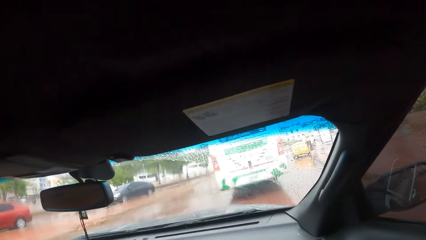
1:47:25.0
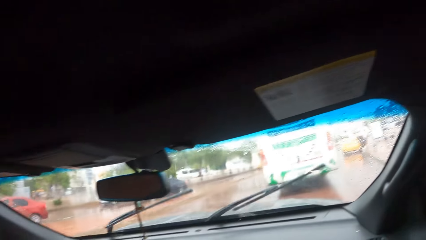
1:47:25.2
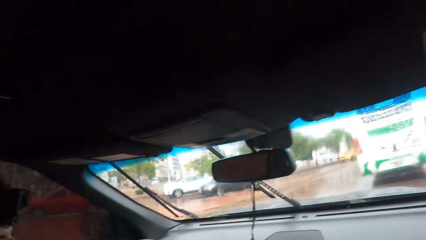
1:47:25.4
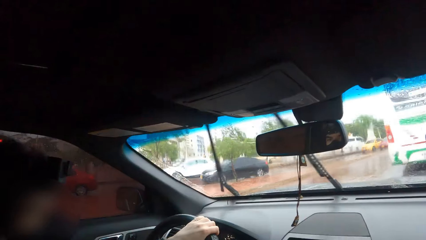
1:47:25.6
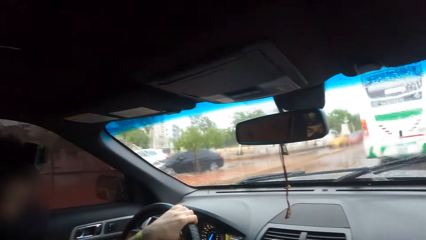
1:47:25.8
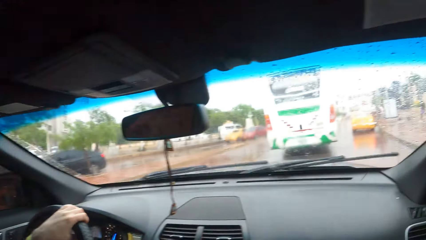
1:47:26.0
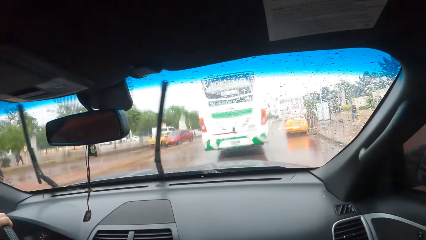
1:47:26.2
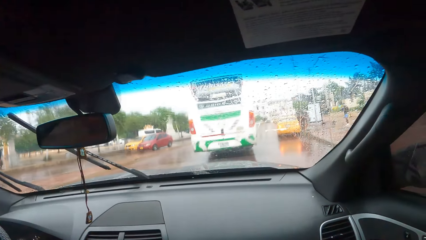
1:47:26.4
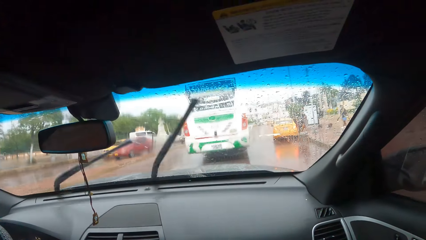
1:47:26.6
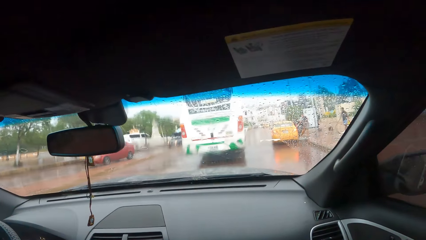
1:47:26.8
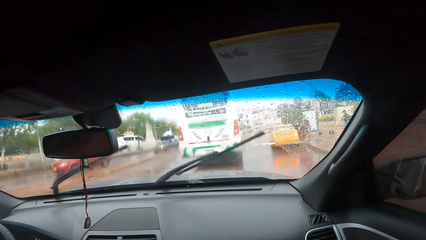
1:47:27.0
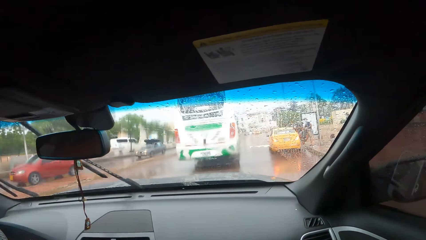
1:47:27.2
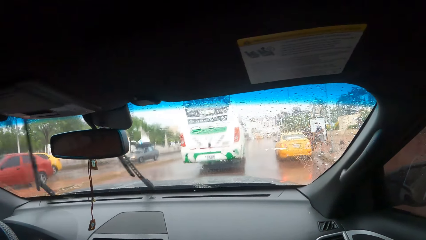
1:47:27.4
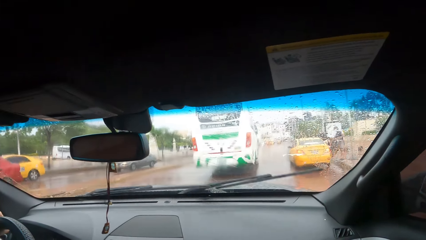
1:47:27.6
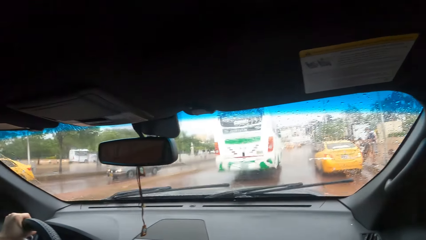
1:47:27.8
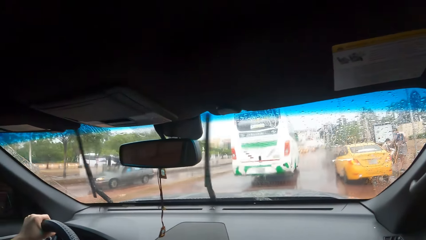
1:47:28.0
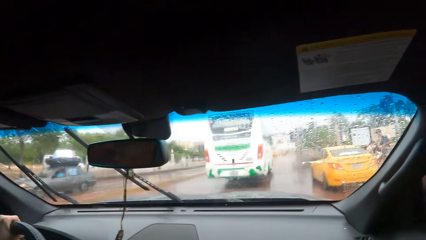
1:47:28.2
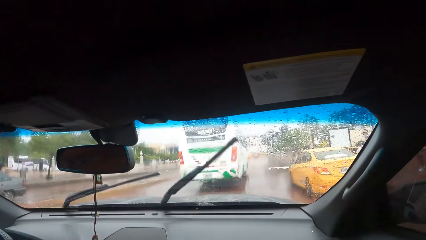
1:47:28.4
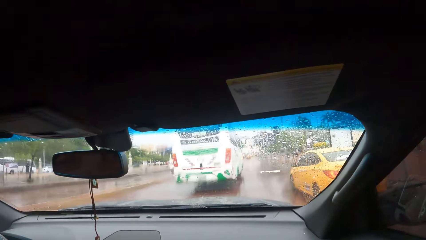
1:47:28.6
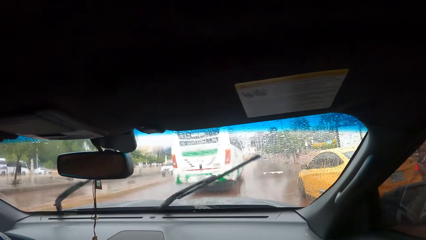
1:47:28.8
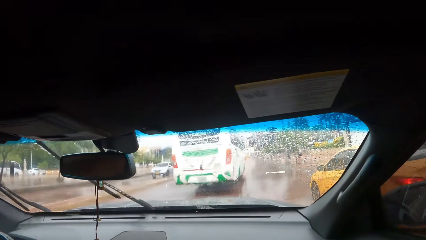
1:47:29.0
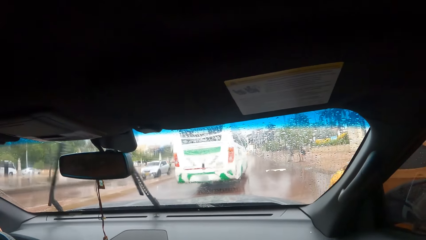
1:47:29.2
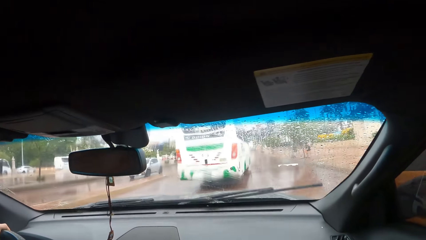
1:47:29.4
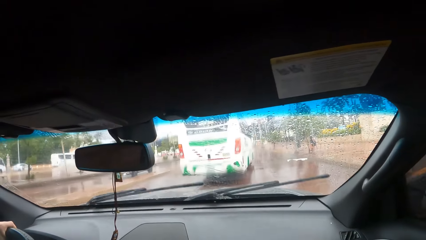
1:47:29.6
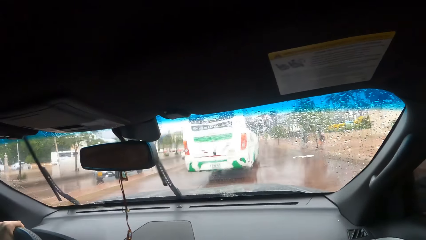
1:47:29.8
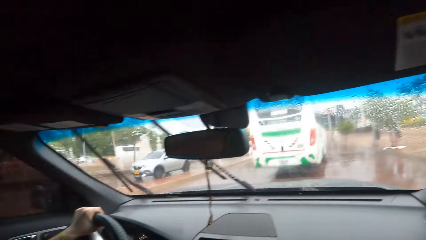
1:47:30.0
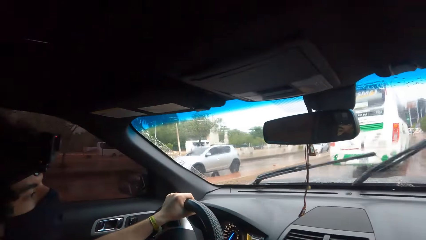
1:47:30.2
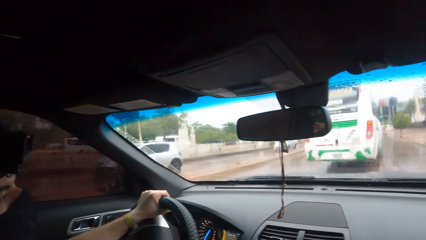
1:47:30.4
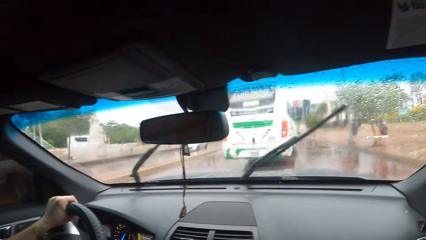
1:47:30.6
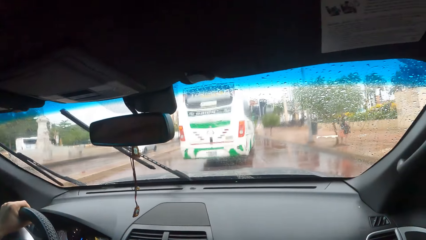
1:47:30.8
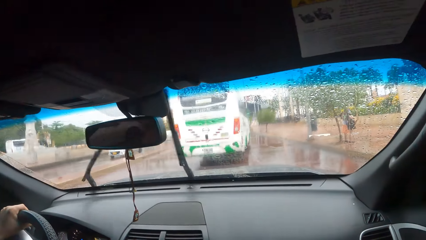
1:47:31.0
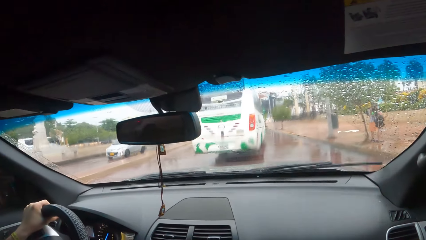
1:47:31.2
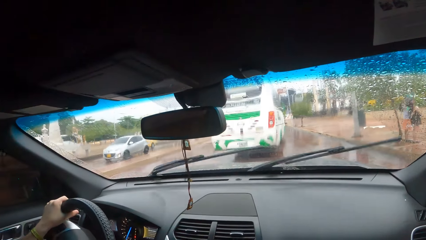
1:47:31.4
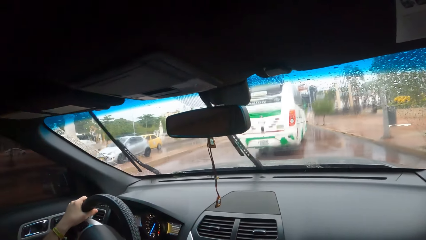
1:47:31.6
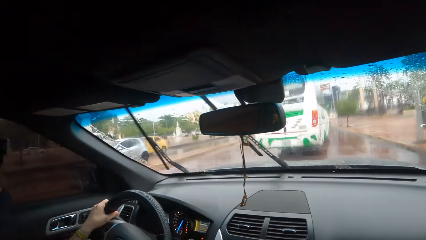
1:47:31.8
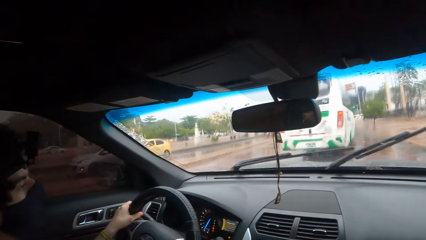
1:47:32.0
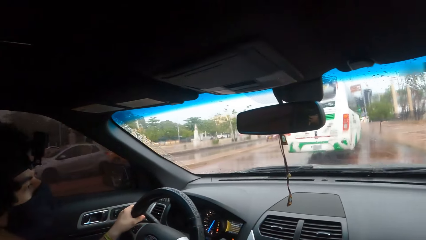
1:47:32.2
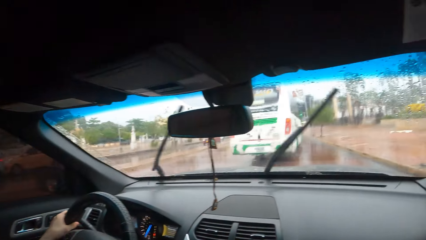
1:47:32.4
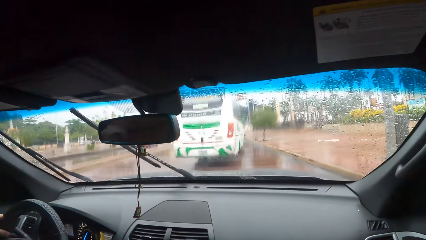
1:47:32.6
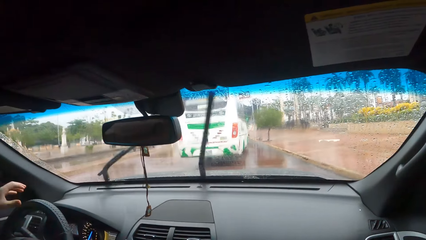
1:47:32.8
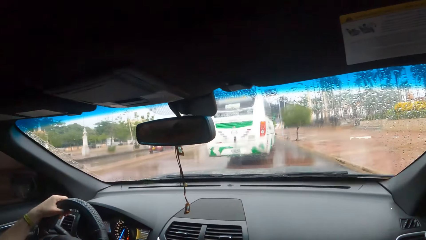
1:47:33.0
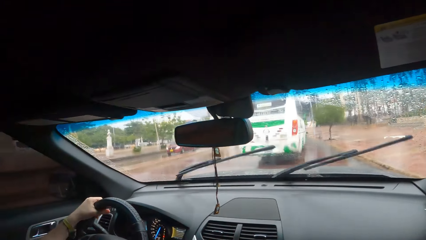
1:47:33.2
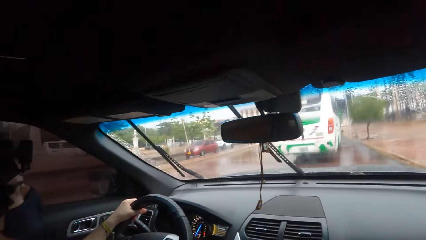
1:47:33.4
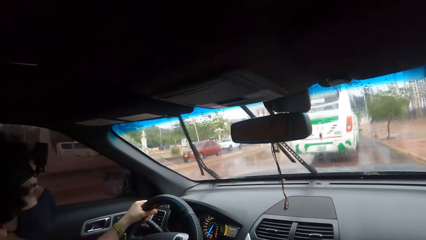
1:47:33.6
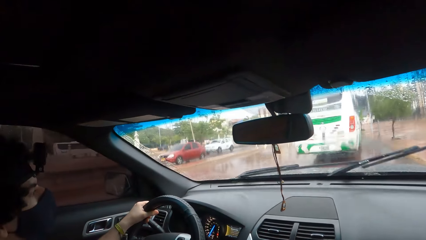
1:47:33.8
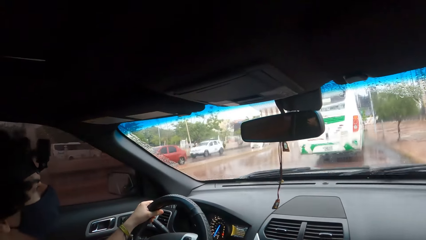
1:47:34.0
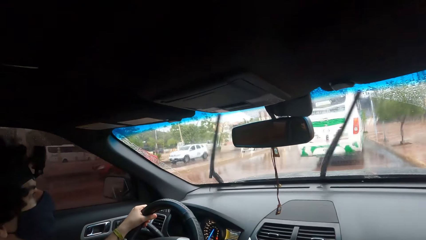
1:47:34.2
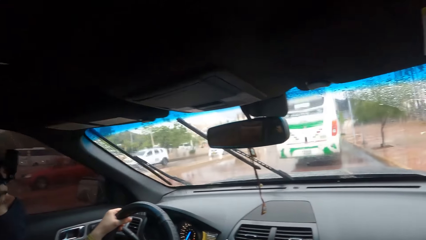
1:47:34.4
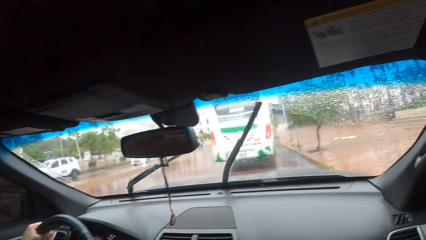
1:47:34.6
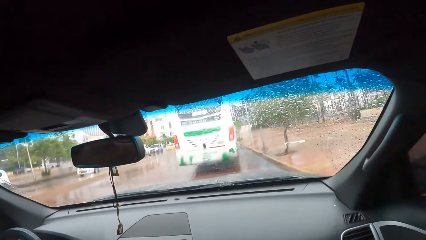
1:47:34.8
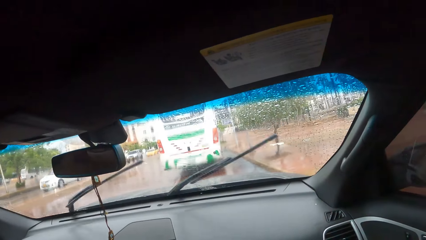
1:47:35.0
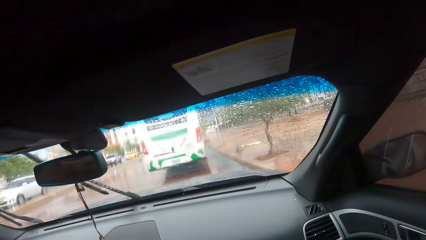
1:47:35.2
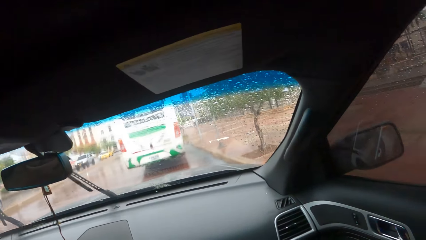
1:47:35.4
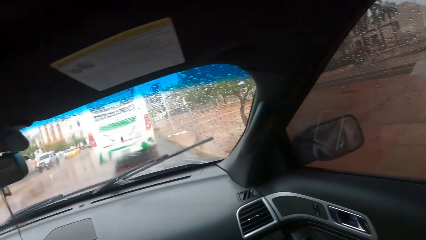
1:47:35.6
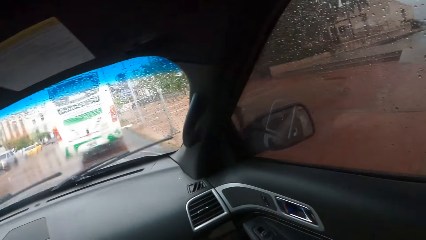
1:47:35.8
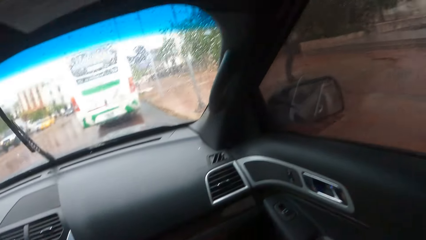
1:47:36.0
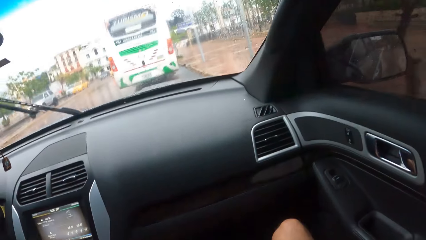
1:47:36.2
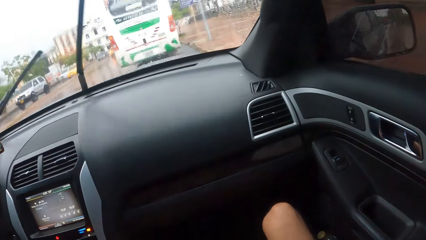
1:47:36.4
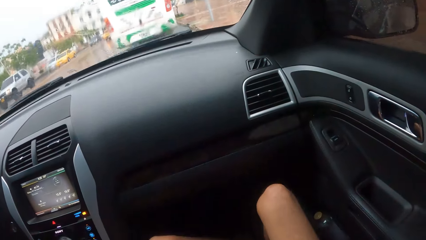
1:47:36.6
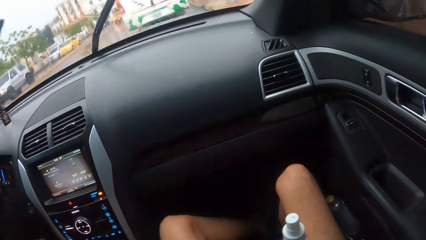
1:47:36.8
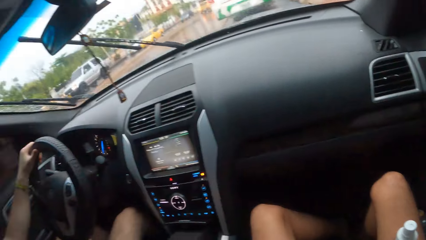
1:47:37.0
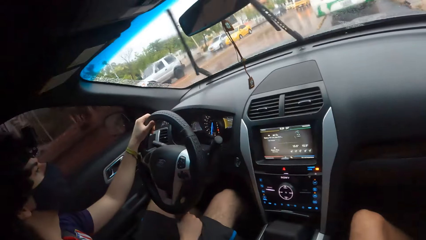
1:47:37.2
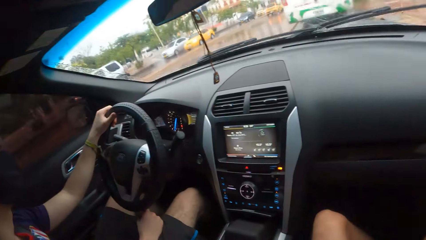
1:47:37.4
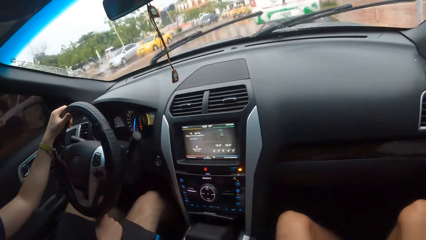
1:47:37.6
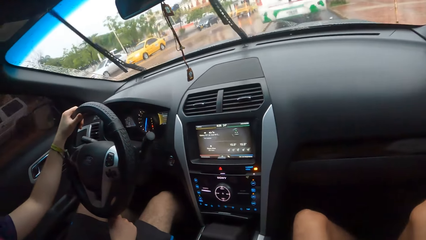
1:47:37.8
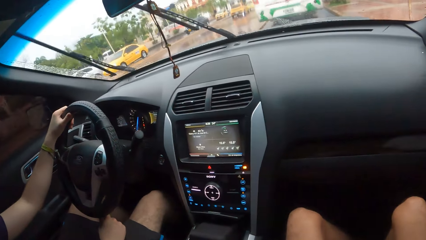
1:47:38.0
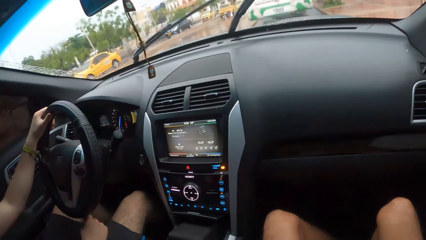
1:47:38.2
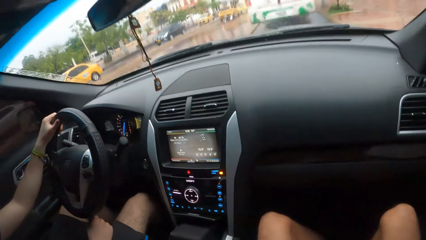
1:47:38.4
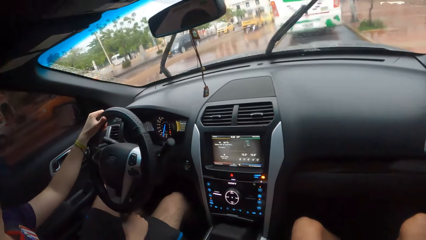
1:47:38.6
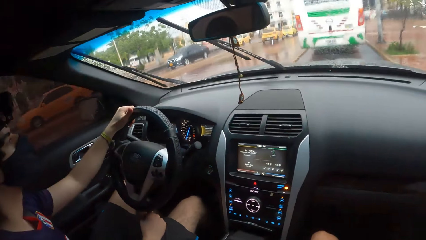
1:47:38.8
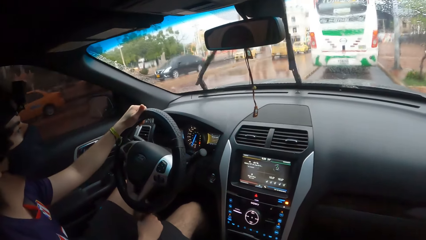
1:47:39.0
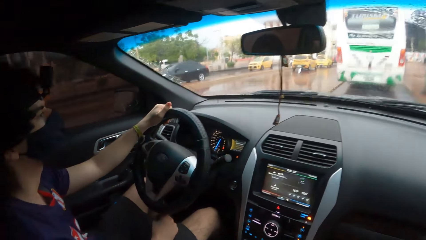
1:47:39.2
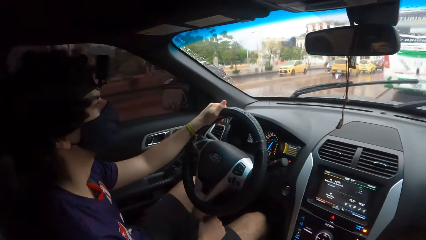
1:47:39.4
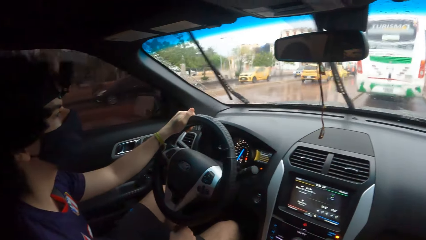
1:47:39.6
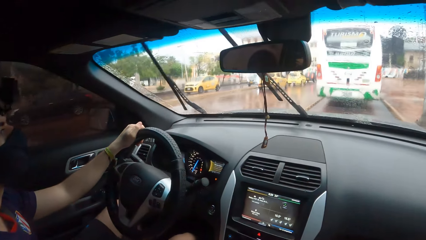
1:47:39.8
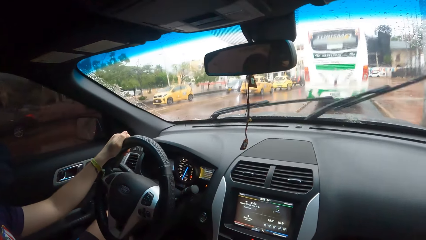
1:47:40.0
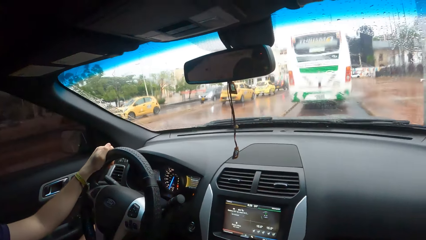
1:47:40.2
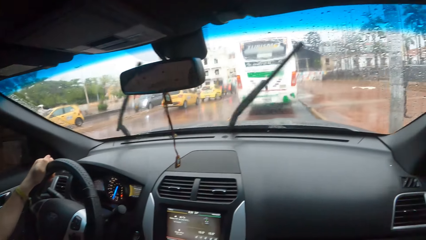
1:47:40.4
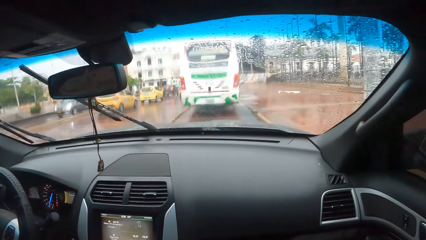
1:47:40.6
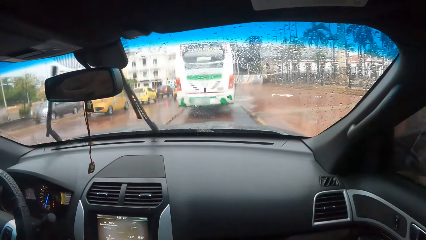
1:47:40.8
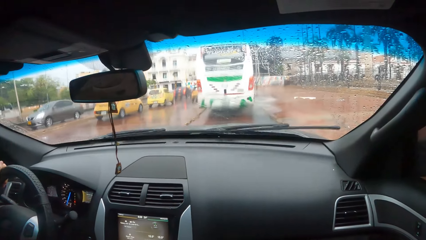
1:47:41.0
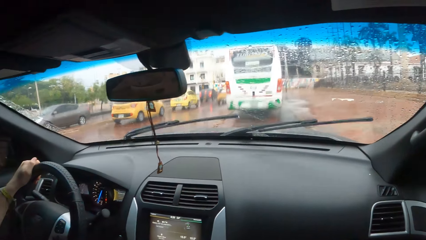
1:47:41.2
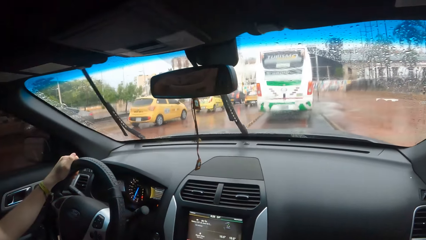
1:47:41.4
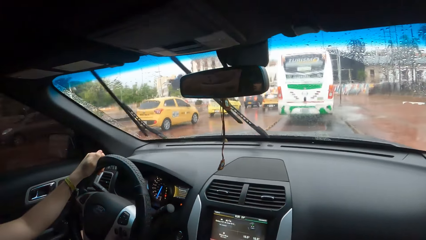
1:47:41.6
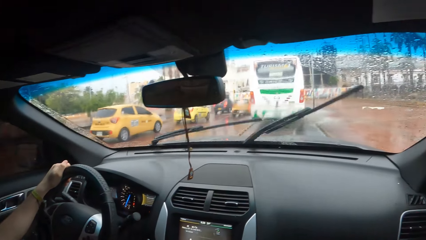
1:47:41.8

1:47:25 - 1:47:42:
The camera wearer looks through the window. A man drives the car. The camera wearer looks through the window. The man drives the car.
